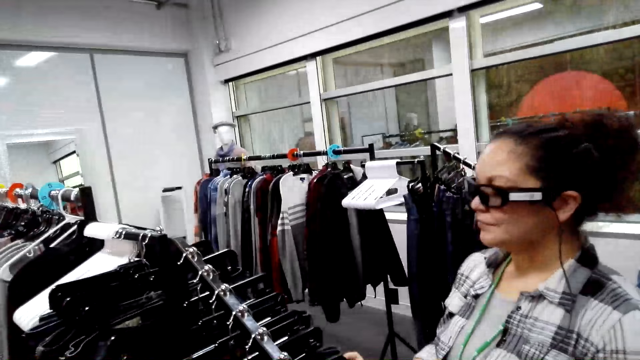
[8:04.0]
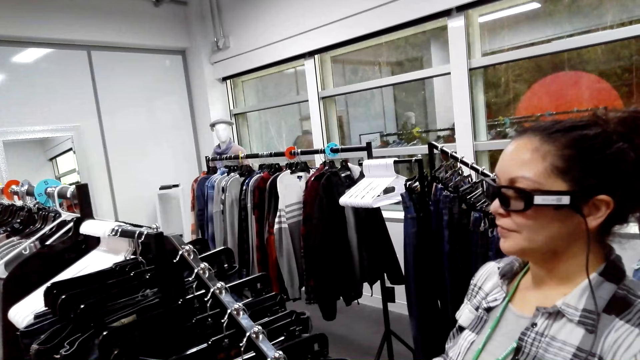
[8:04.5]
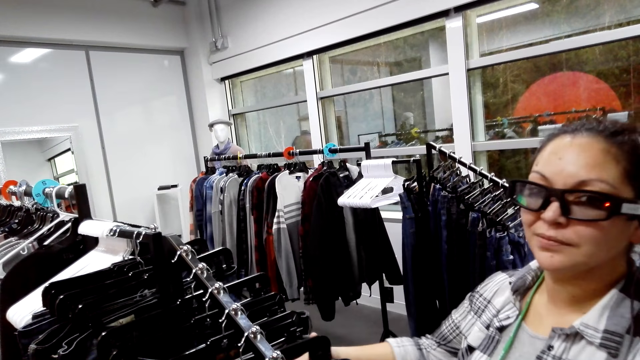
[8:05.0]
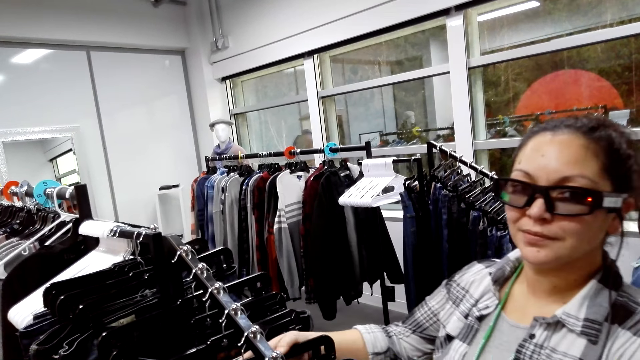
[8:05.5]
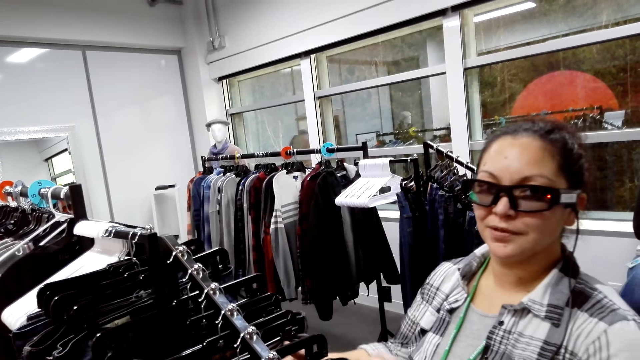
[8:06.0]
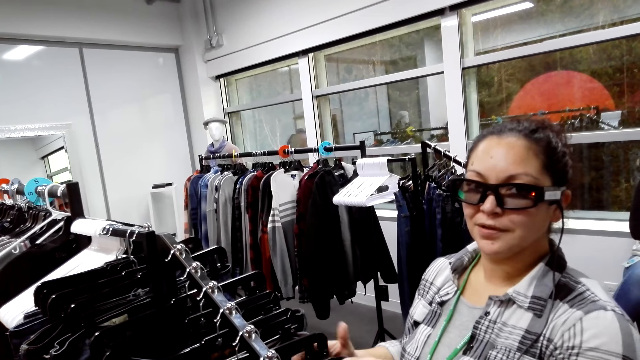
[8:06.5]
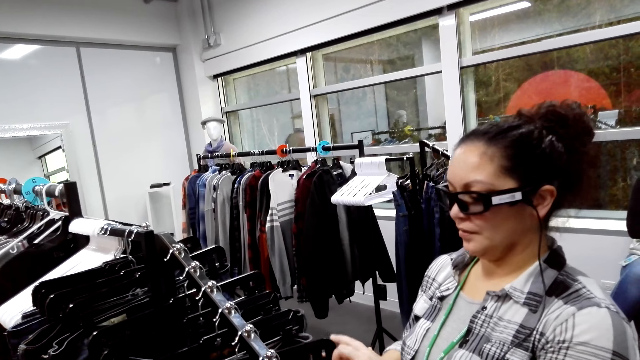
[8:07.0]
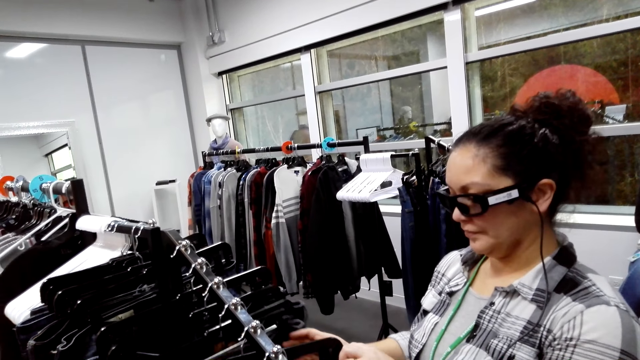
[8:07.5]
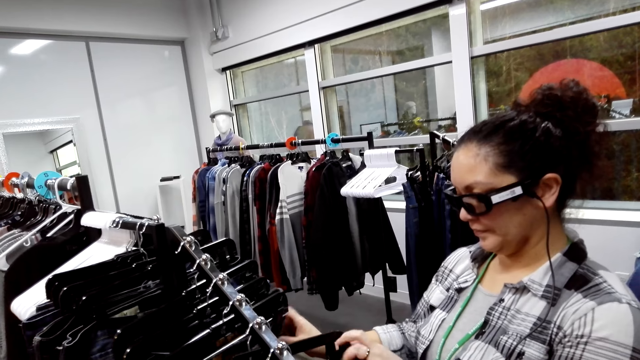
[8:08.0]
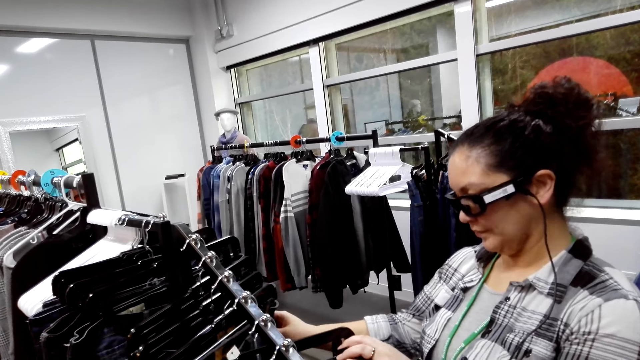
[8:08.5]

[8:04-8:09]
The camera wearer converses with a woman. The woman touches clothes.

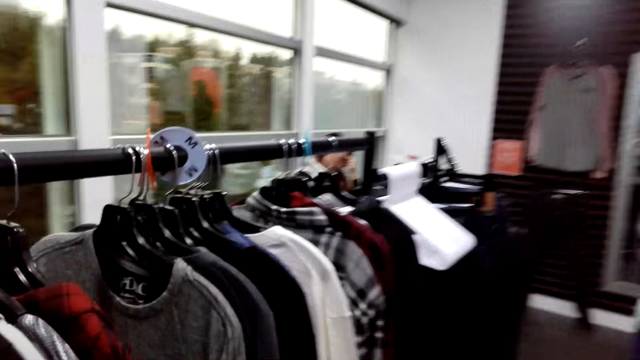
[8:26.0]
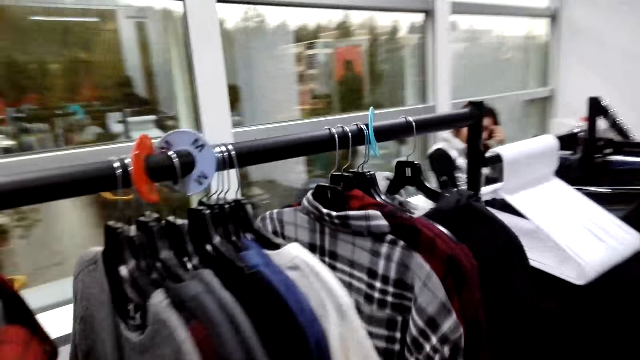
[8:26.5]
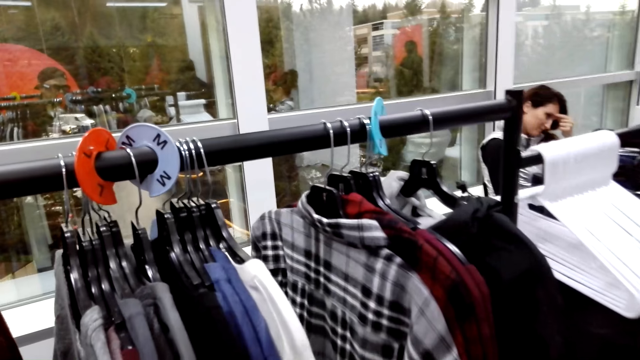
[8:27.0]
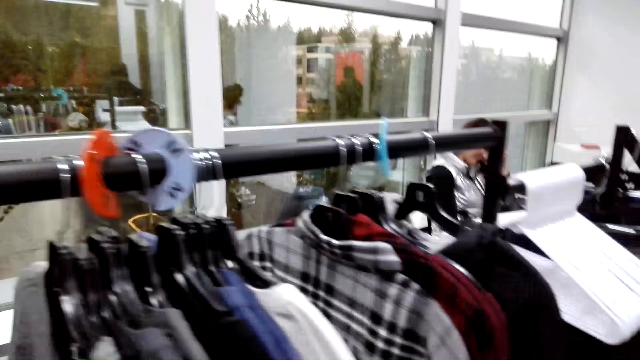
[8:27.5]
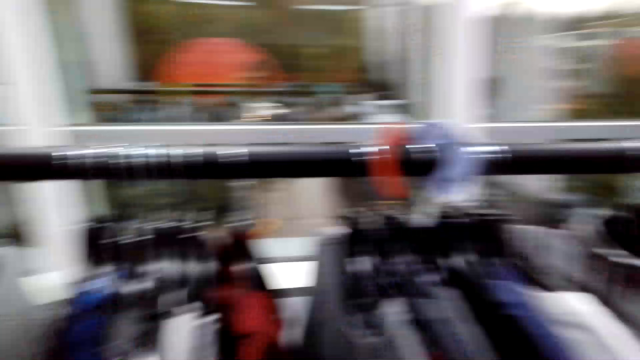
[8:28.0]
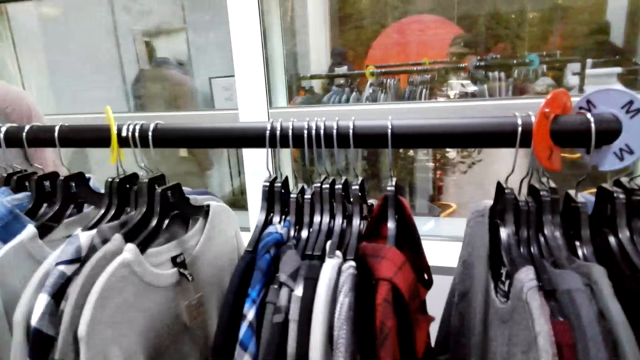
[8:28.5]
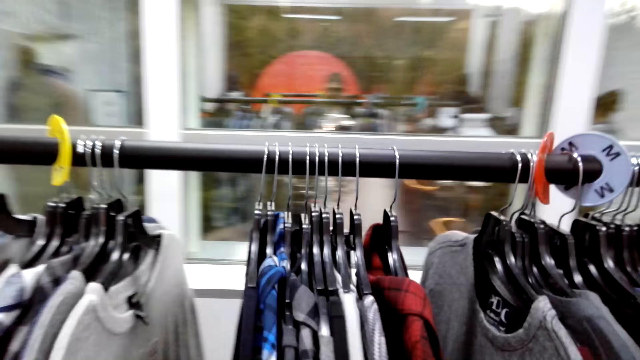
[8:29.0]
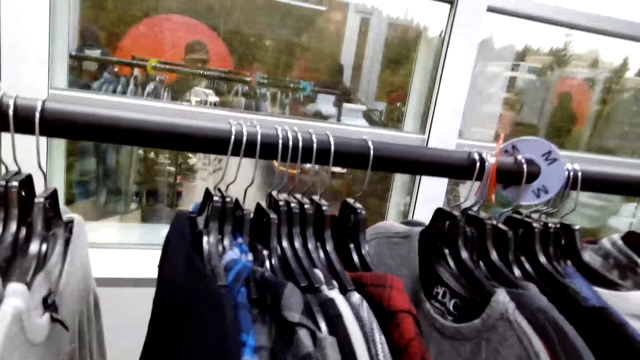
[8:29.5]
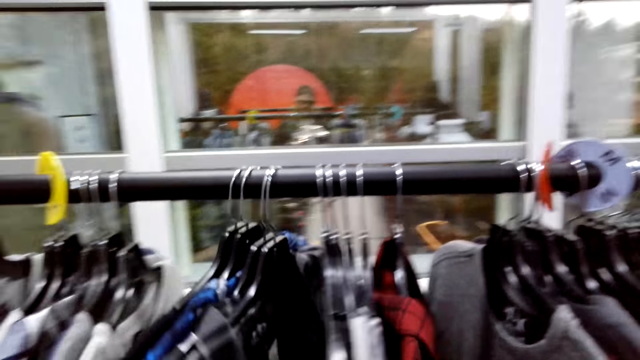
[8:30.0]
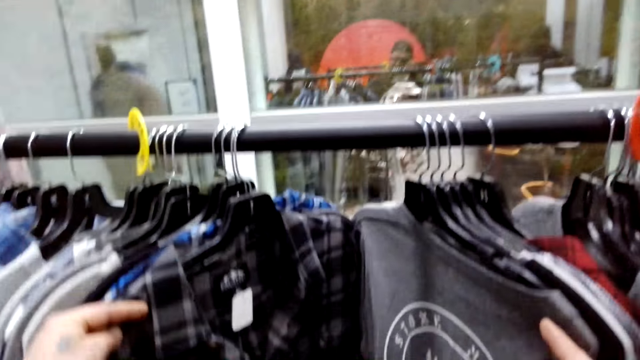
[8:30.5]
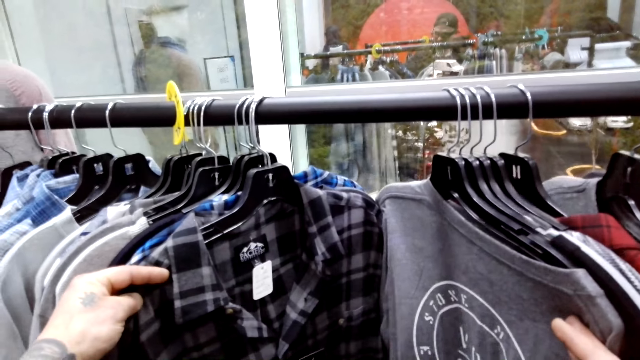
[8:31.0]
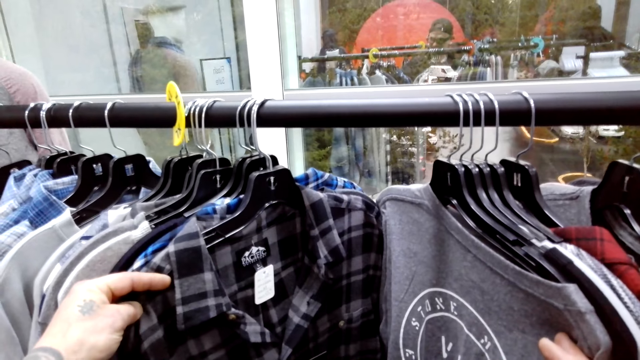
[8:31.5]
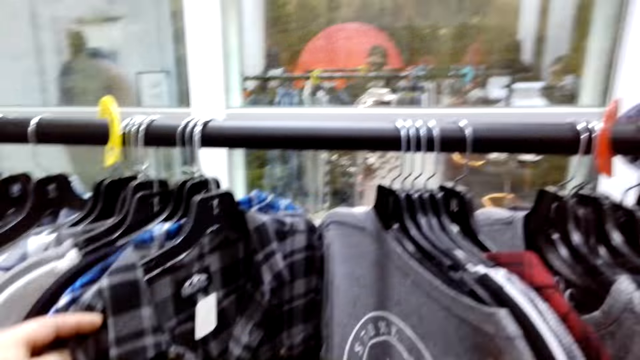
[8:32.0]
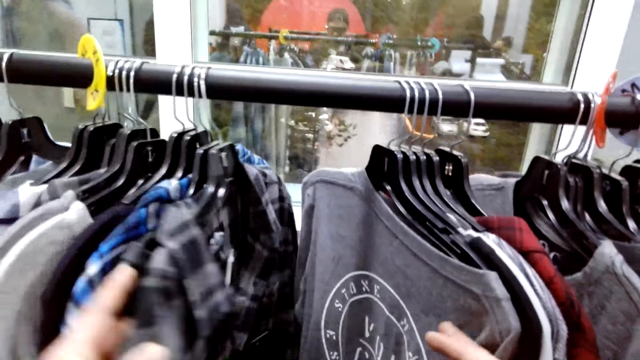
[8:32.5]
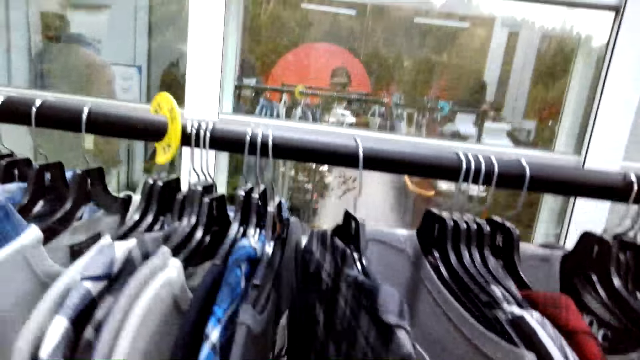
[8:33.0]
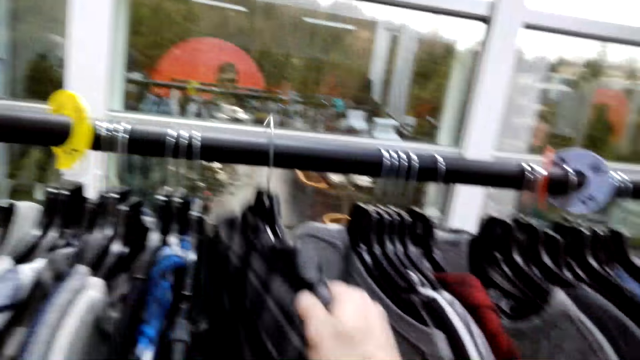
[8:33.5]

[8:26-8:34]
The camera wearer walks around the mall. They look around. They touch clothes.

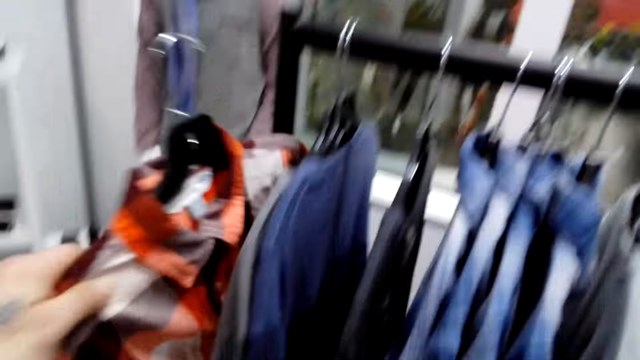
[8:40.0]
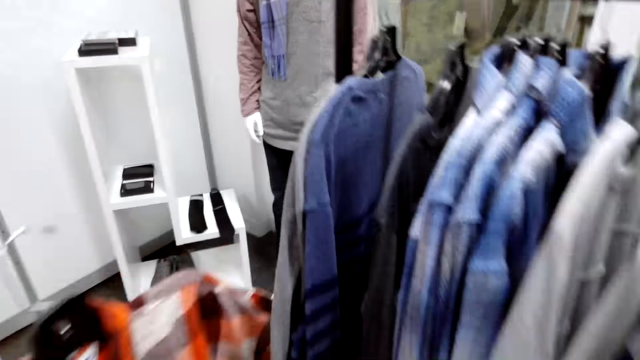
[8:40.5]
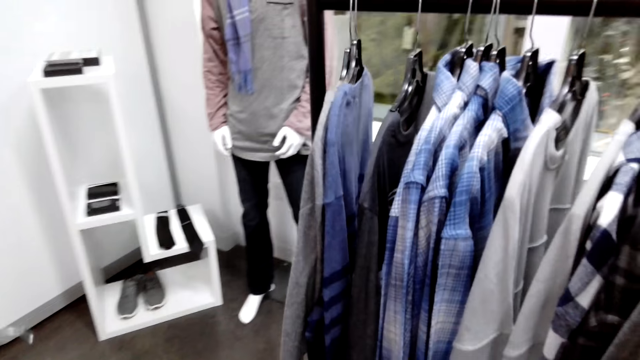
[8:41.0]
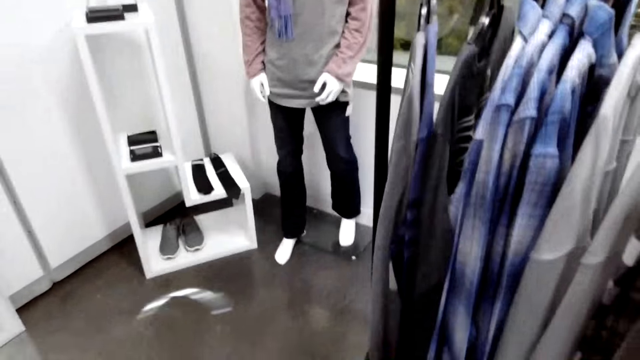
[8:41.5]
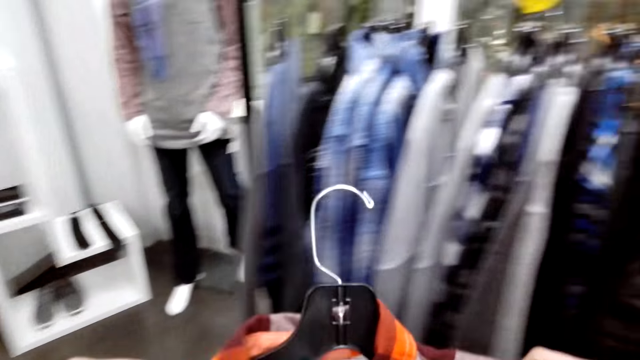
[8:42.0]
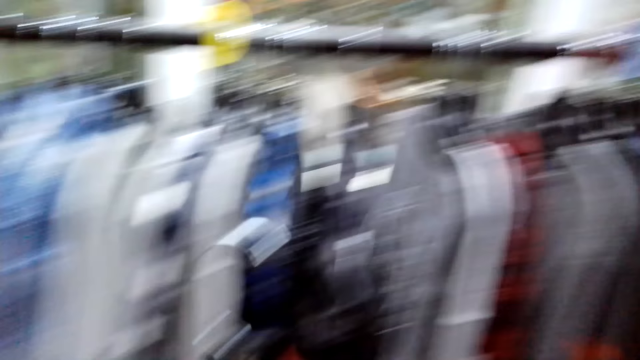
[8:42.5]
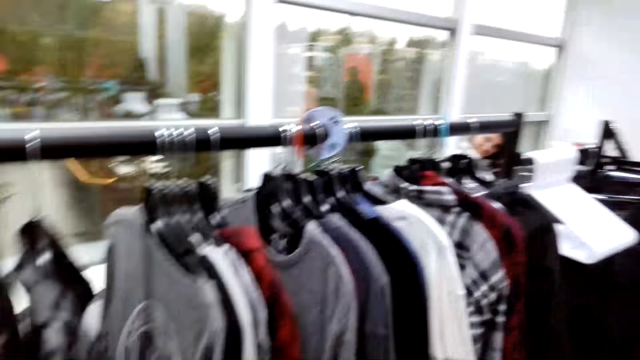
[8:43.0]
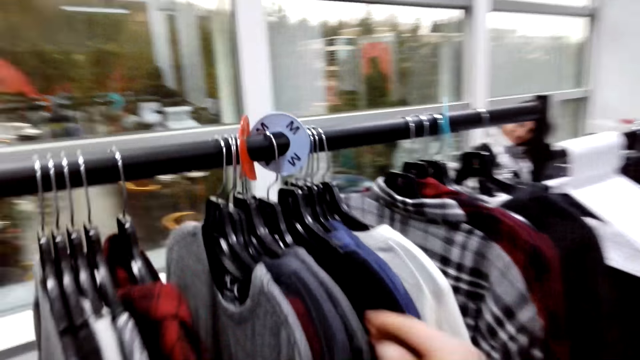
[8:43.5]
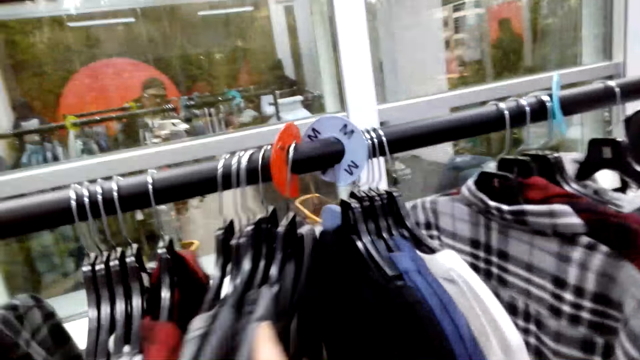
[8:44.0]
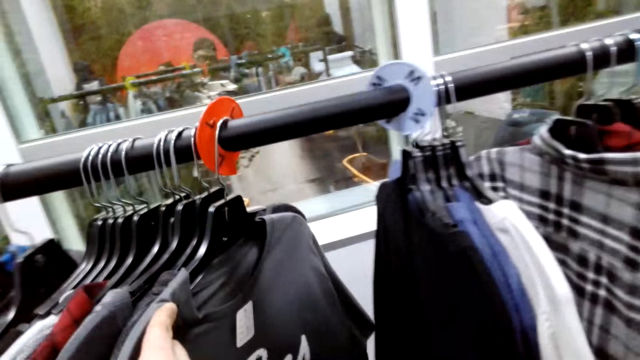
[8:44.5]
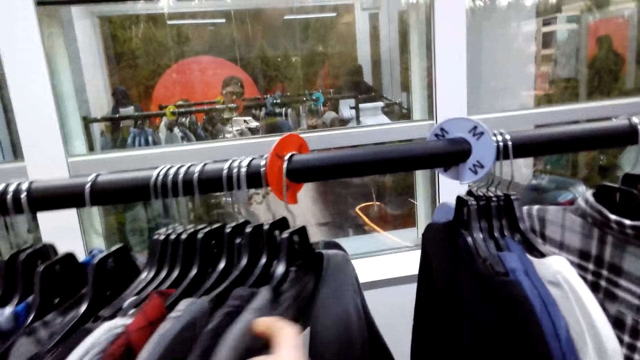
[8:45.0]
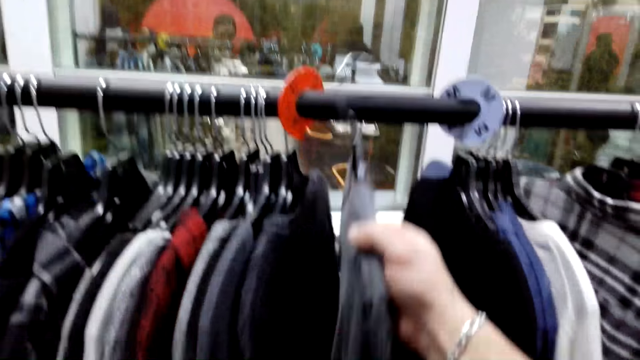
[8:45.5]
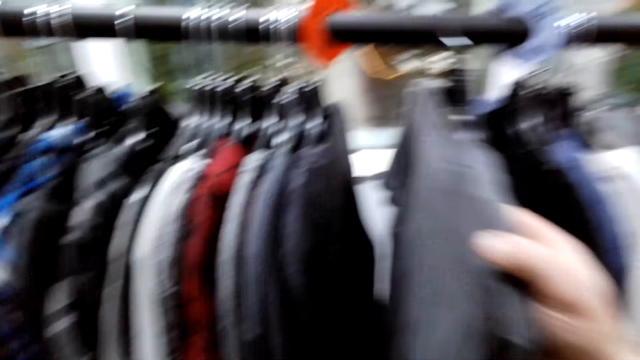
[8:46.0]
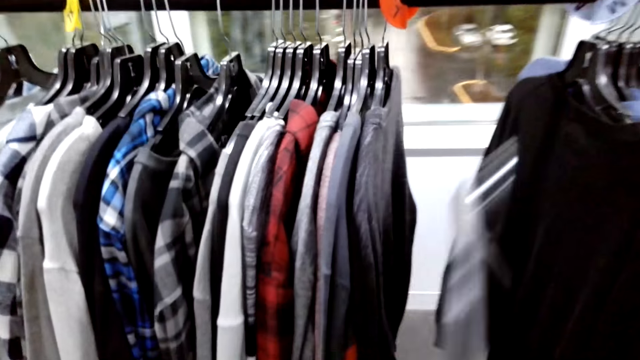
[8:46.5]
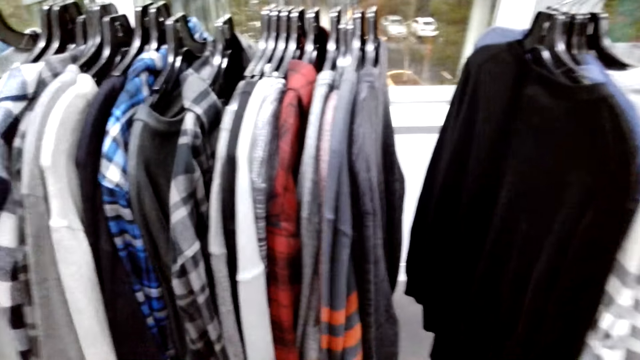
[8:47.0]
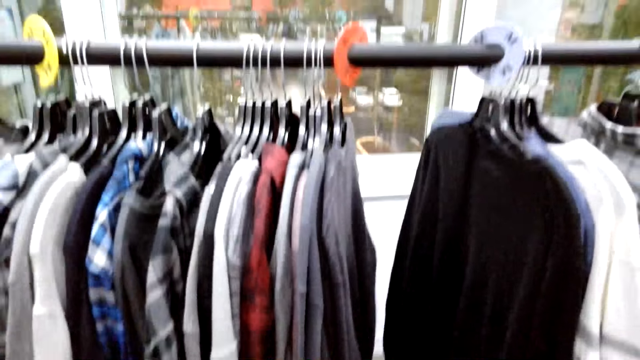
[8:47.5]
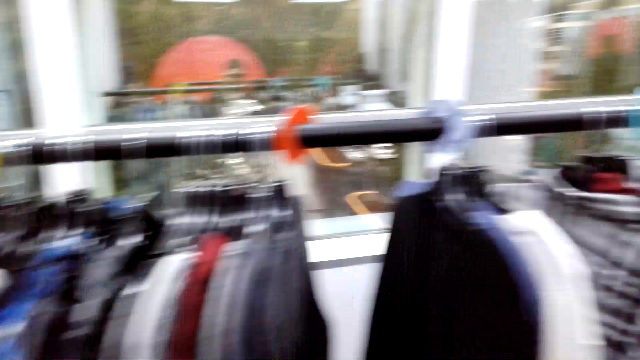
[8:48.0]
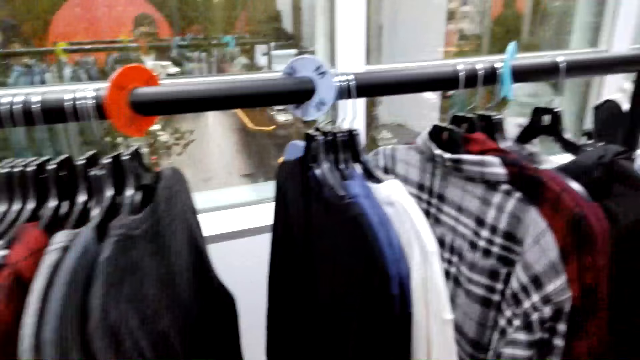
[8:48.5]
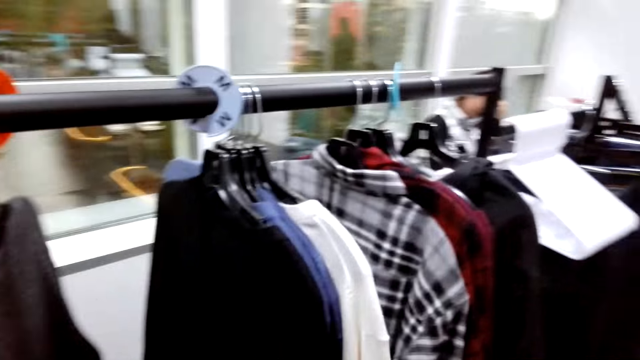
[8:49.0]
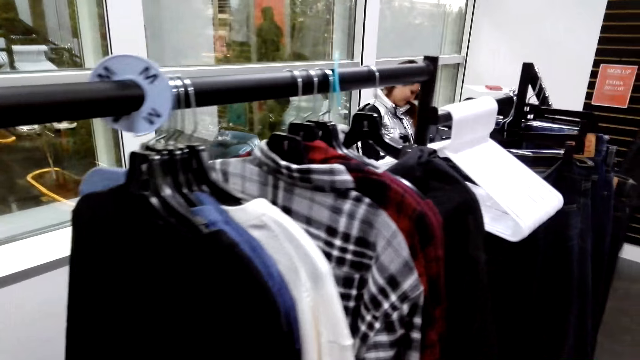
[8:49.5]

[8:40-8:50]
The camera wearer picks a cloth. They lift a shirt. They touch clothes. They push the clothes. They pick the shirt.
